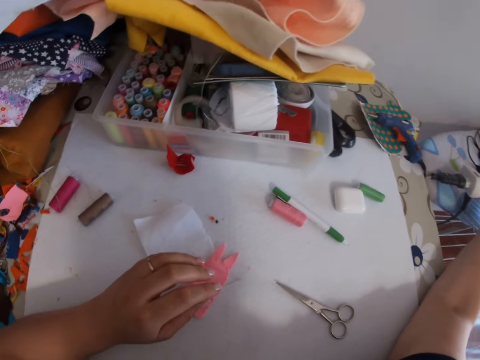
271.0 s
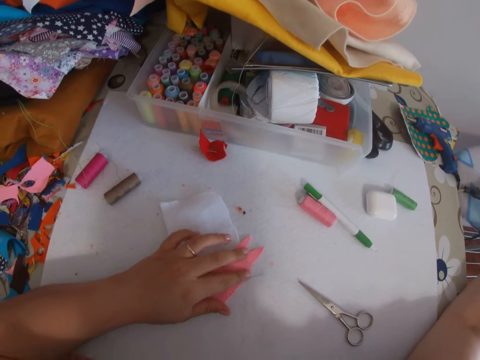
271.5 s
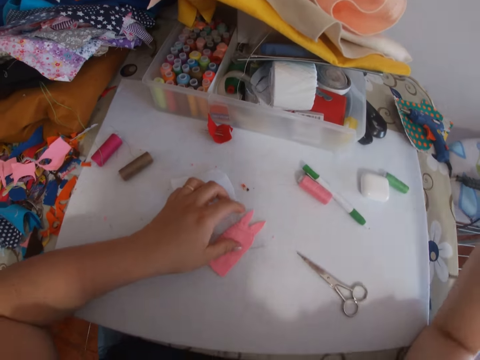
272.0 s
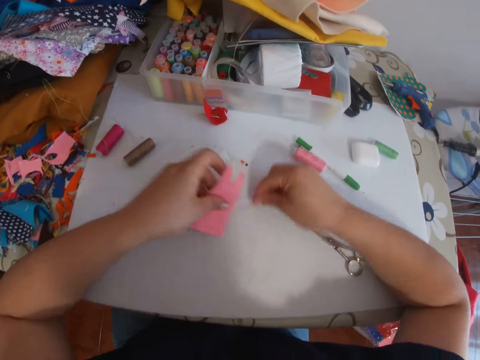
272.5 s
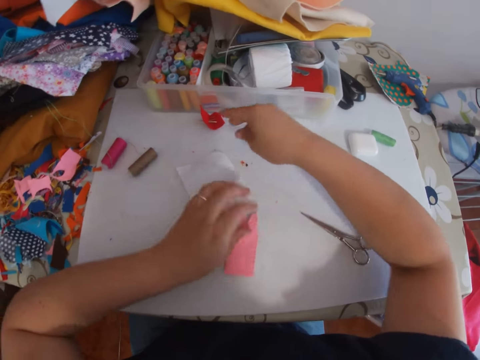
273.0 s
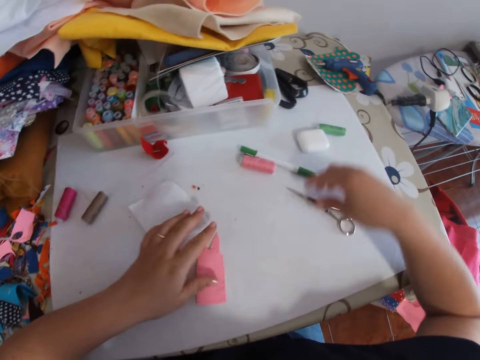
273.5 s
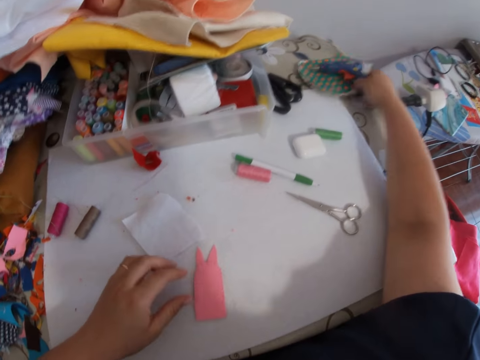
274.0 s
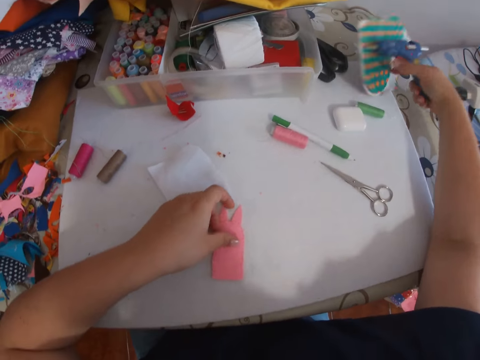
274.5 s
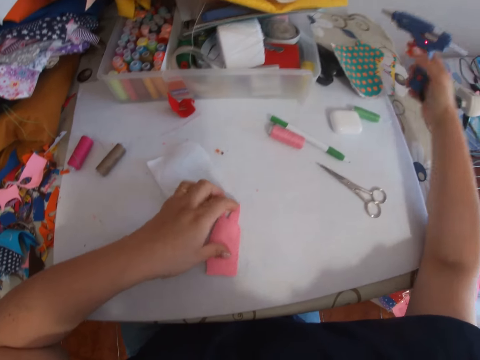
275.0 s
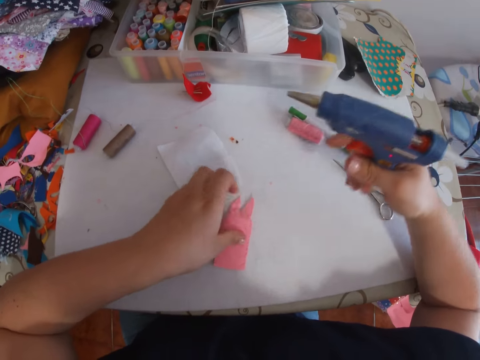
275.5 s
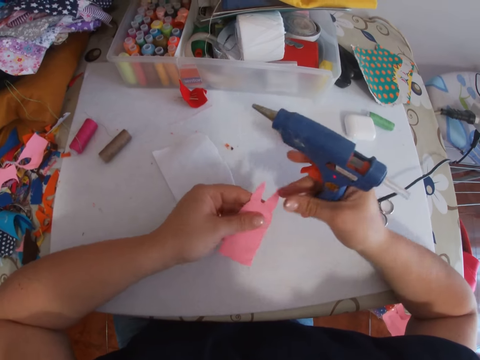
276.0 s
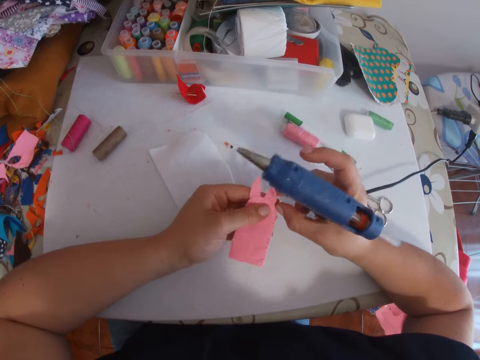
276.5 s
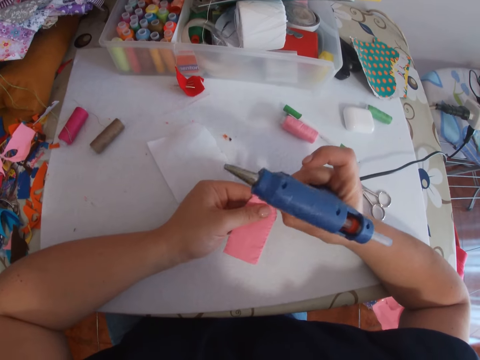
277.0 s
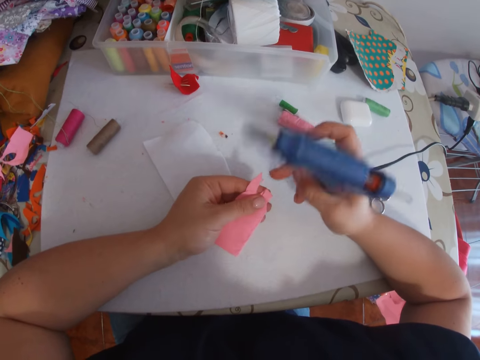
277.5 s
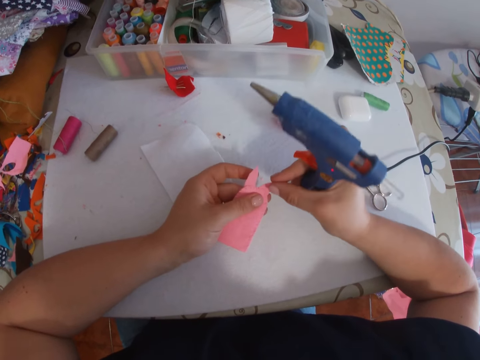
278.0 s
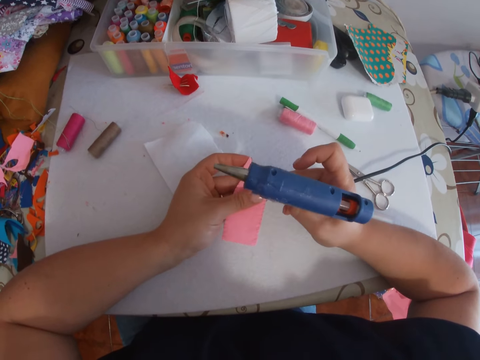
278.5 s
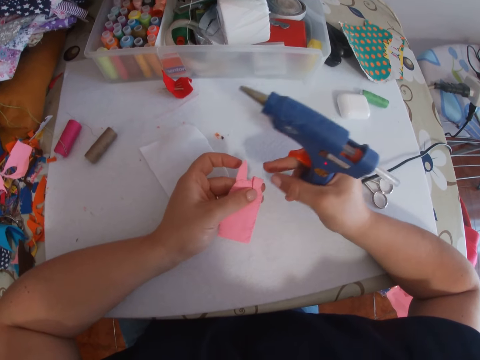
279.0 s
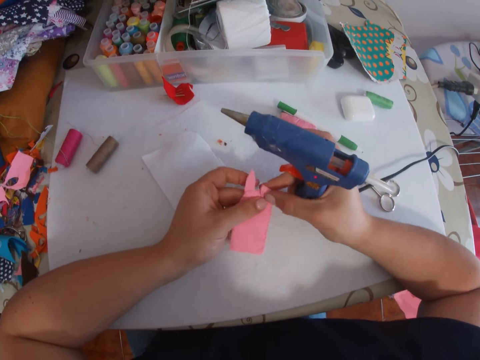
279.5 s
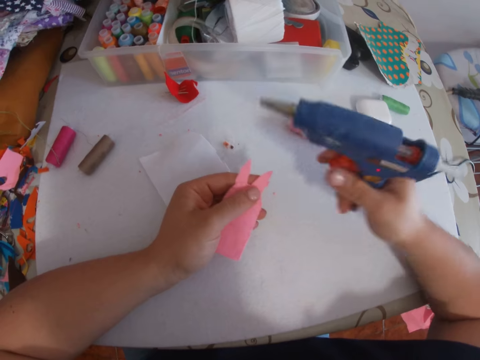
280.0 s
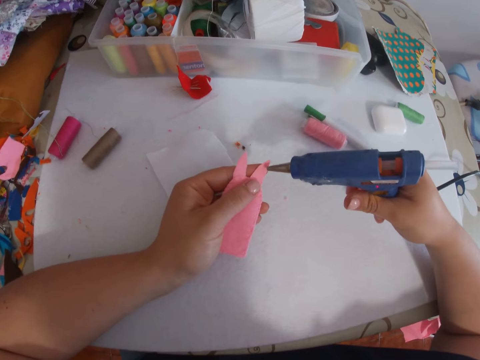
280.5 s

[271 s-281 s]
The camera wearer puts a mobile phone on the iron board with his right hand. He moves his hand back to the table. He picks up the joined pieces of pink fabrics from the table with his left hand. He picks up the needle from the table with his right hand. He places the needle on the table with his right hand. He places the joined pieces of pink fabrics on the table with his left hand. He moves a pair of scissors on the table. He picks up the glue gun from the table with his right hand. He holds something on the table. He picks up the joined pieces of pink fabrics or felt fabric from the table with his left hand. He folds the felt fabric and holds the felt fabric.

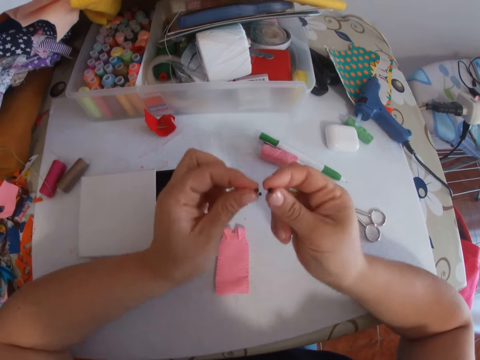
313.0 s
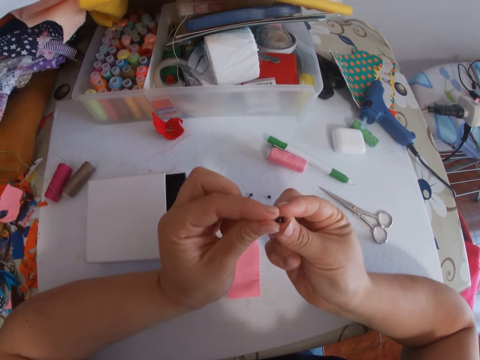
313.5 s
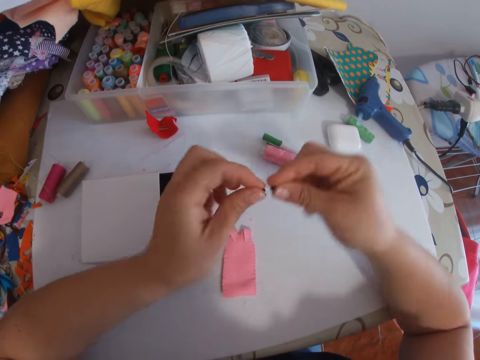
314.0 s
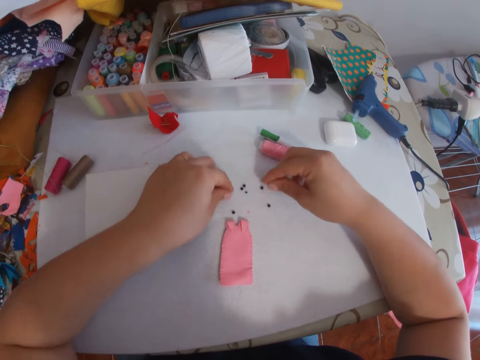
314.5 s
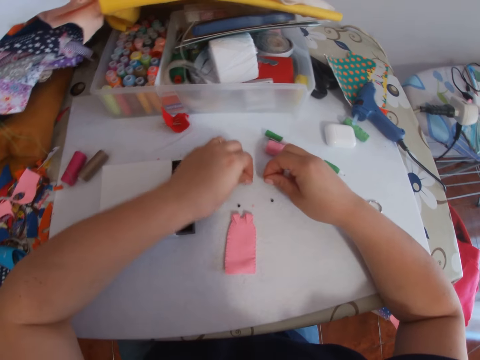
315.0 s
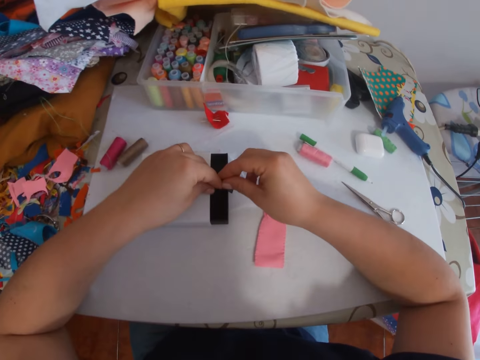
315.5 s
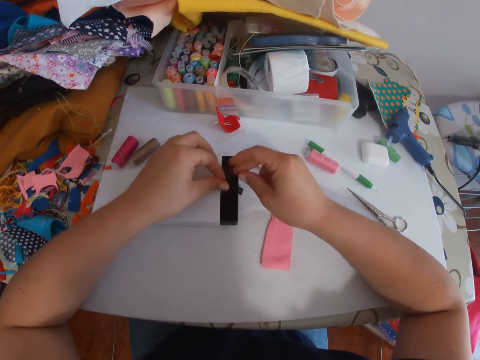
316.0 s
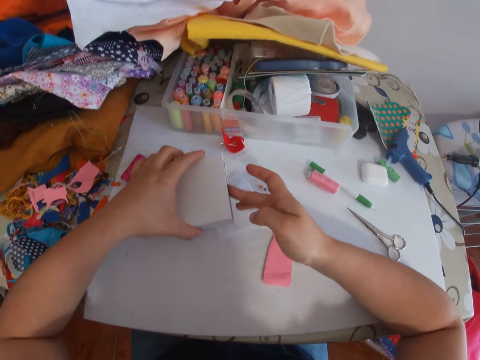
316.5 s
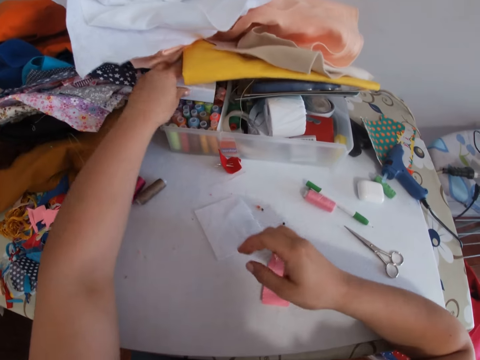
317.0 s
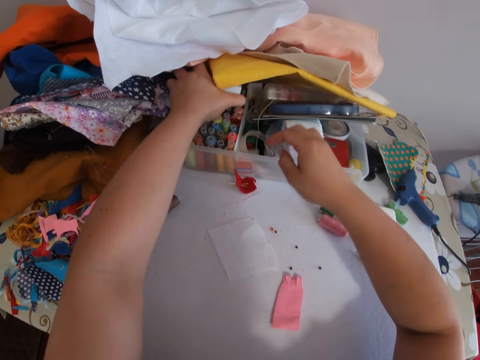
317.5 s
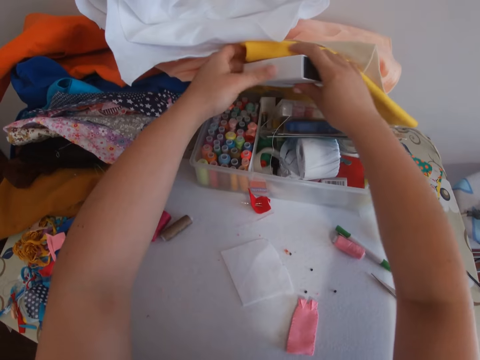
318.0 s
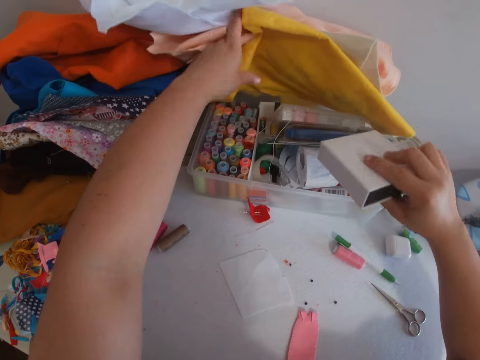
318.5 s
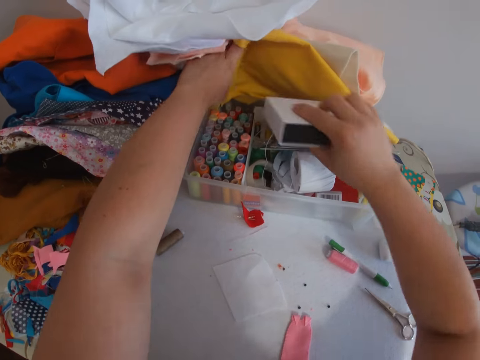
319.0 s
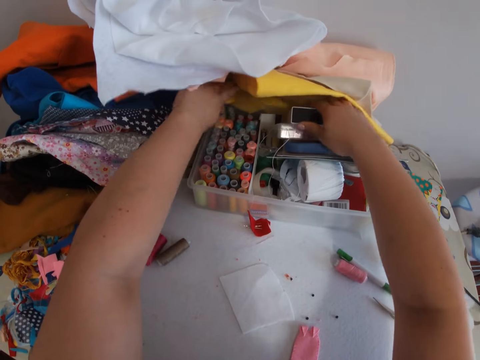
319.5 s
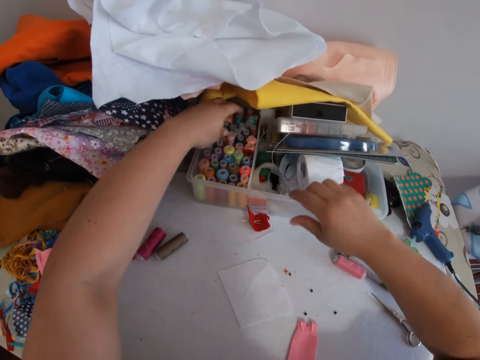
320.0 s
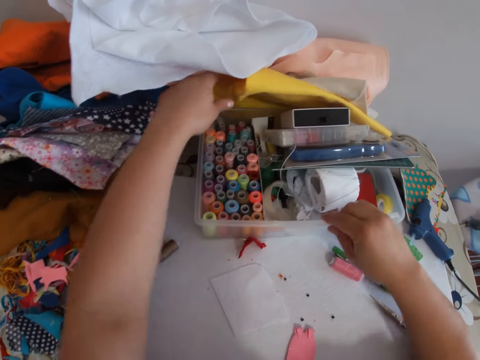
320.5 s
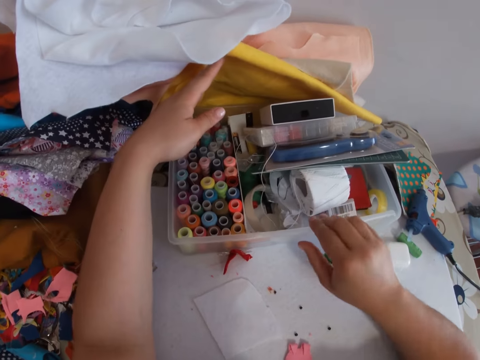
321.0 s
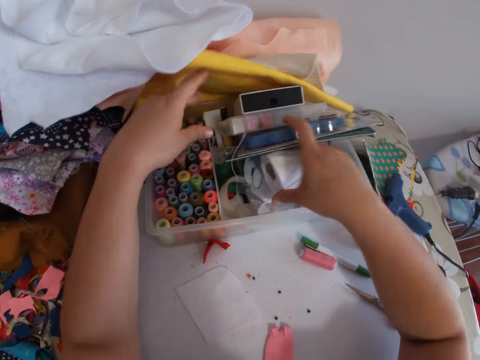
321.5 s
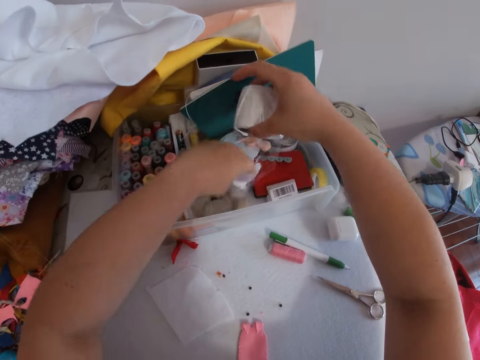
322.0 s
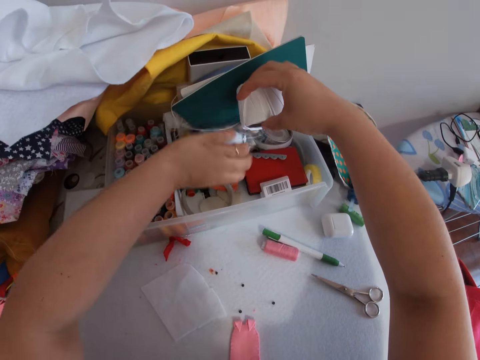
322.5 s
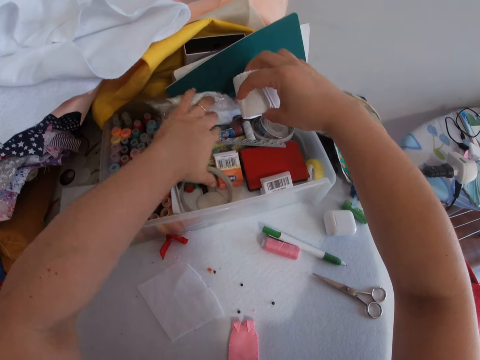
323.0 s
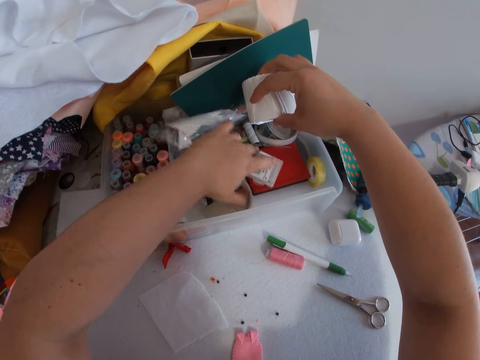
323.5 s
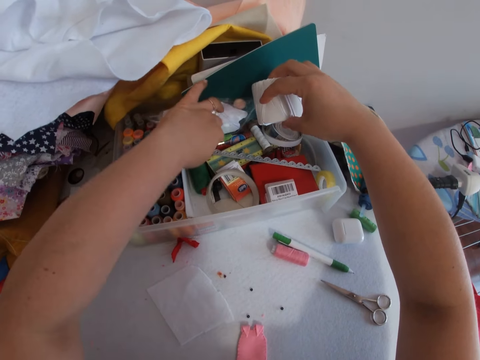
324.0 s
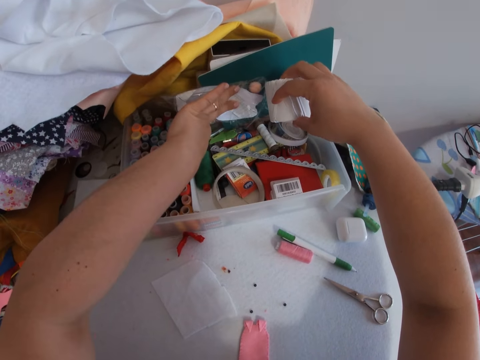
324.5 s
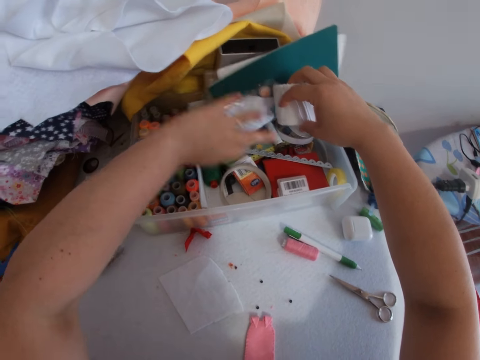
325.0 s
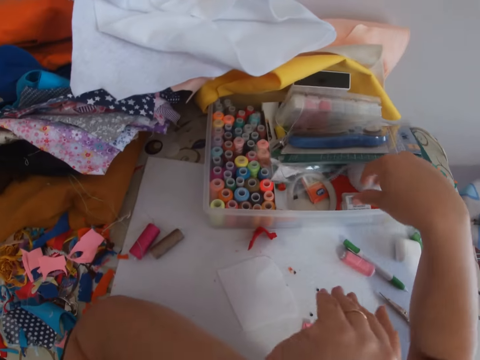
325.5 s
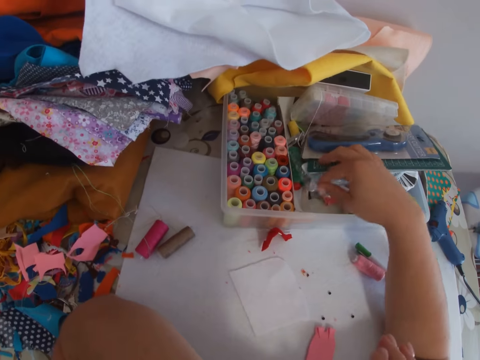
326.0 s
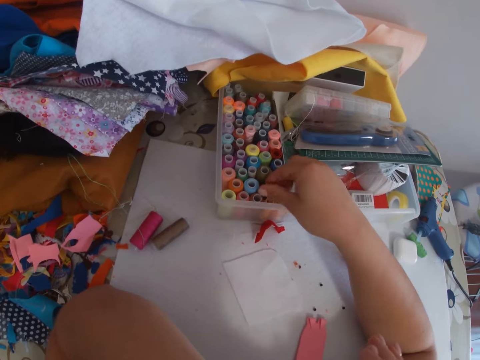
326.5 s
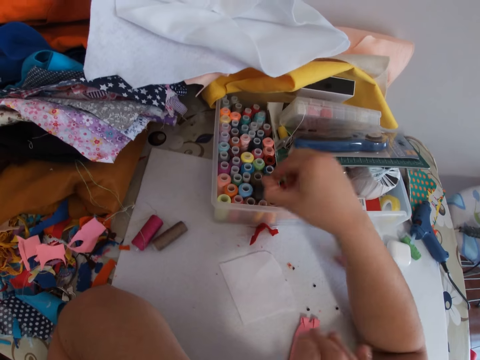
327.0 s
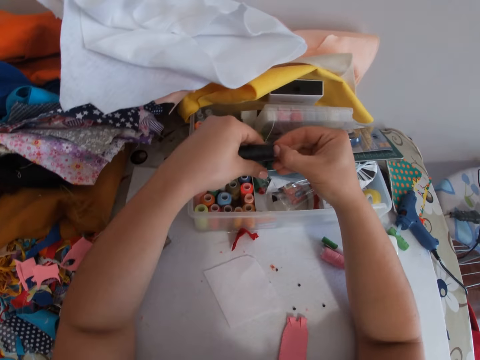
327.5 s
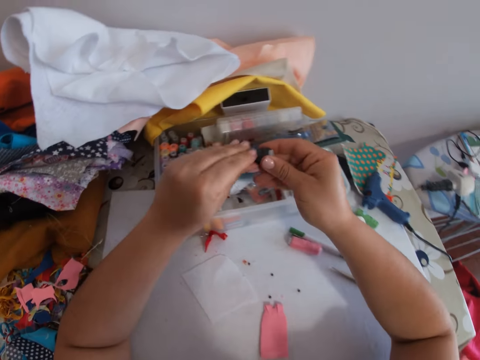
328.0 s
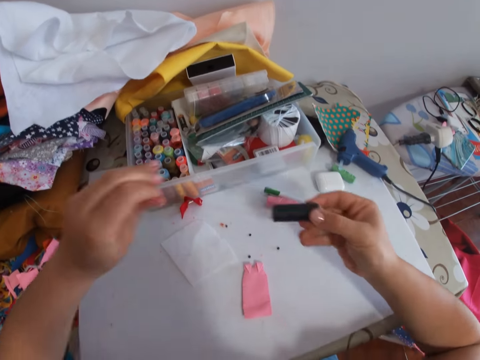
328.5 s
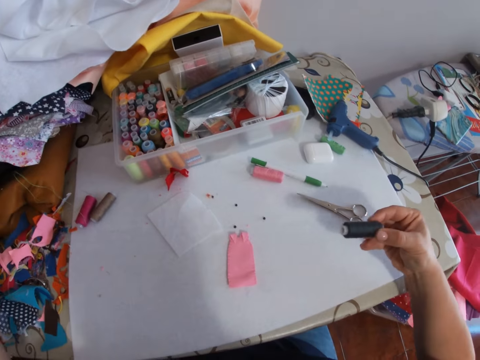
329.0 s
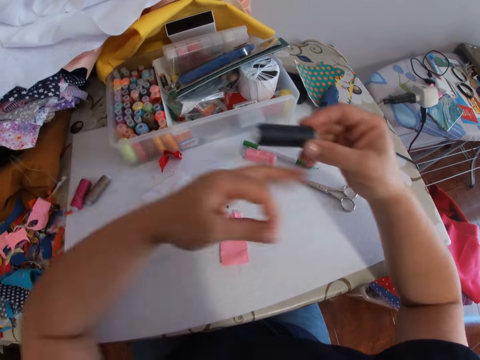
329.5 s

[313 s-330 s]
The camera wearer picks up a button from the table with his left hand. He examines the buttons with both hands. He places the buttons on the table with both hands. He picks up a button from the table with his right hand and picks up a button from the table with his left hand. He puts the button into the box with his left hand. He puts the button into the box with his right hand. He closes the box with his right hand. He puts the box on some threads inside the container or thread roll rack with his left hand. He picks up the box with his left hand. He transfers the box from his left hand to his right hand. He lifts the felt cloth upwards. He puts the box on a box inside the container with his right hand. He adjusts the container on the table with his right hand. He lifts the felt cloth upwards. He picks something in the thread roll rack. He moves his hand backwards. He holds a tissue paper inside the container with his right hand. He moves a paper in the thread roll rack. He searches the container with his left hand. He moves his hand in the thread roll rack. He moves his hands backwards. He places the tissue inside the container with his right hand. He moves the paper in the thread roll rack. He picks up a black thread from the container with his right hand. He holds the black thread with both hands. He pulls thread from the black thread with his left hand.
